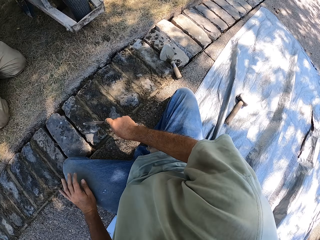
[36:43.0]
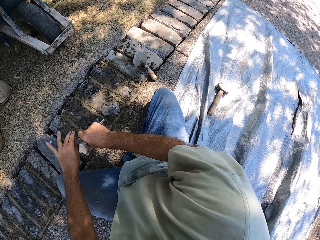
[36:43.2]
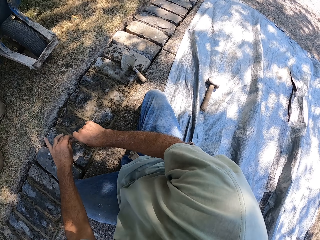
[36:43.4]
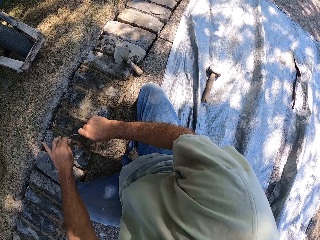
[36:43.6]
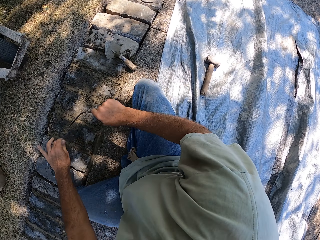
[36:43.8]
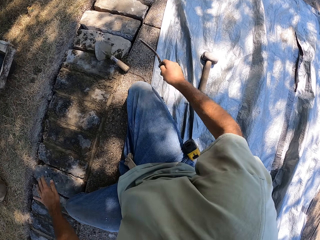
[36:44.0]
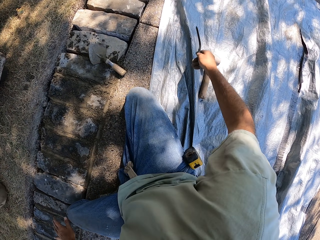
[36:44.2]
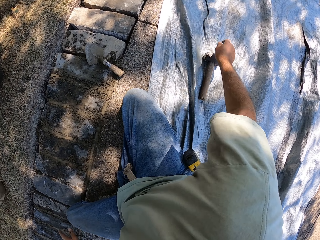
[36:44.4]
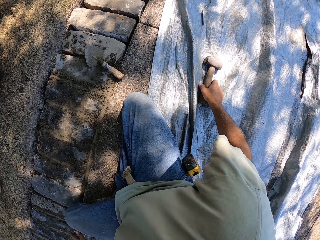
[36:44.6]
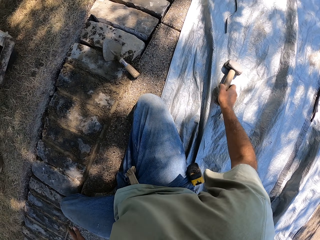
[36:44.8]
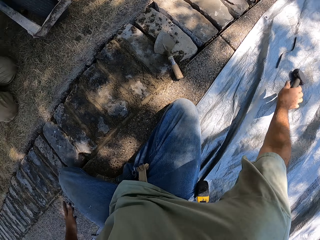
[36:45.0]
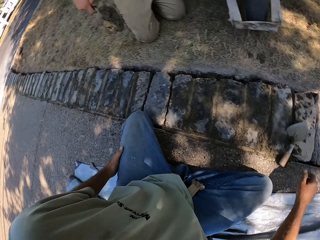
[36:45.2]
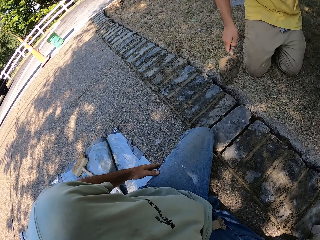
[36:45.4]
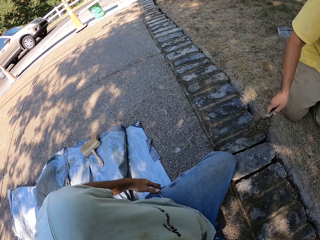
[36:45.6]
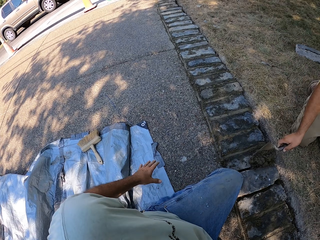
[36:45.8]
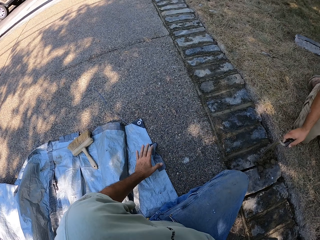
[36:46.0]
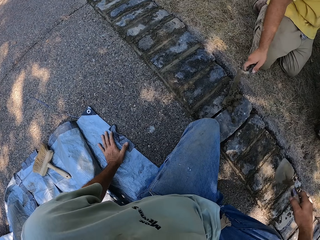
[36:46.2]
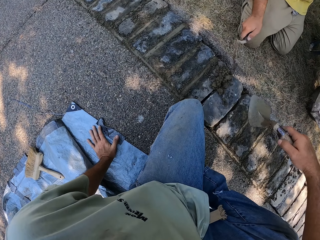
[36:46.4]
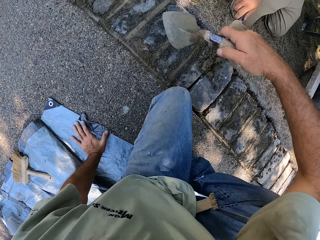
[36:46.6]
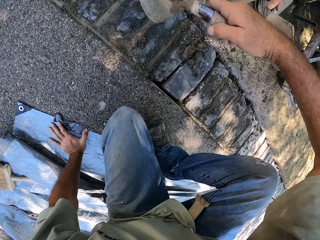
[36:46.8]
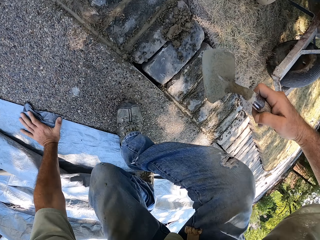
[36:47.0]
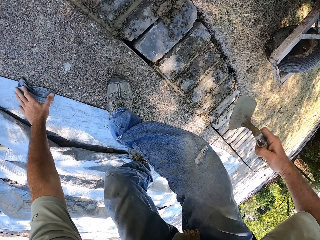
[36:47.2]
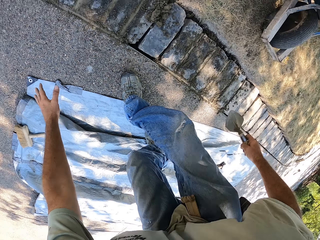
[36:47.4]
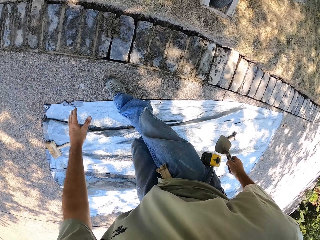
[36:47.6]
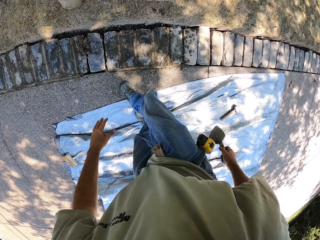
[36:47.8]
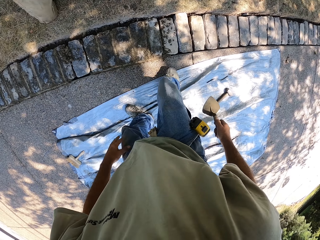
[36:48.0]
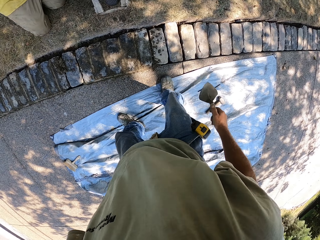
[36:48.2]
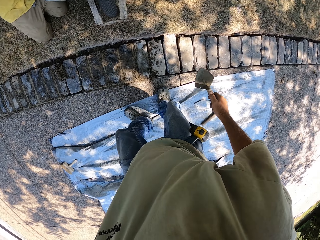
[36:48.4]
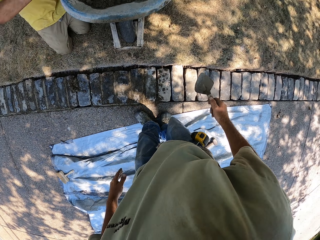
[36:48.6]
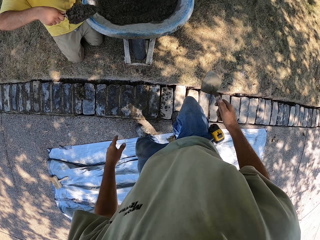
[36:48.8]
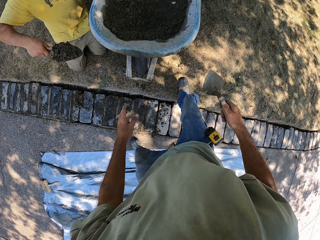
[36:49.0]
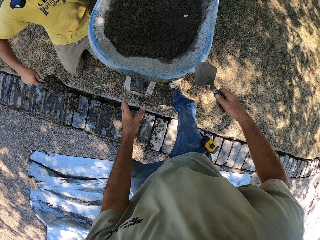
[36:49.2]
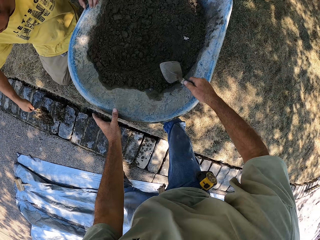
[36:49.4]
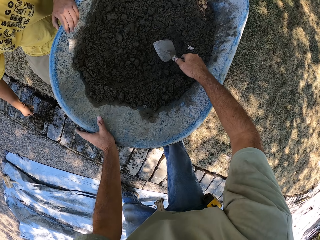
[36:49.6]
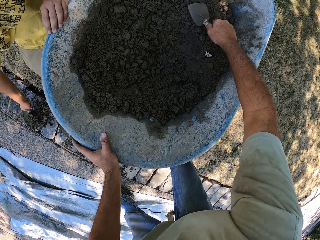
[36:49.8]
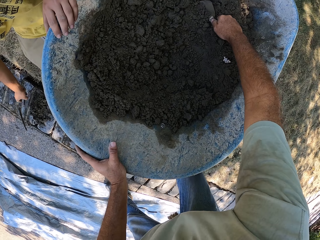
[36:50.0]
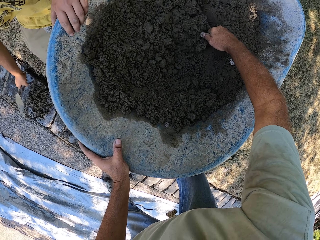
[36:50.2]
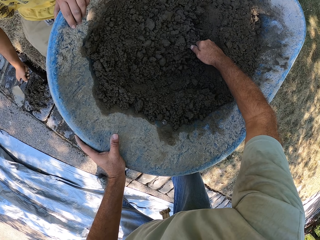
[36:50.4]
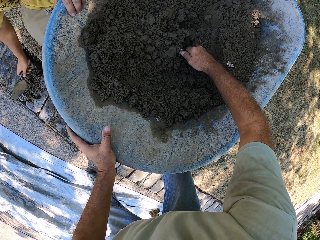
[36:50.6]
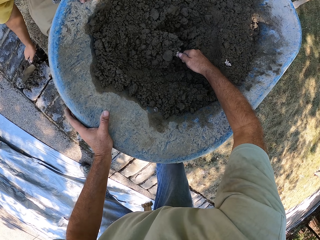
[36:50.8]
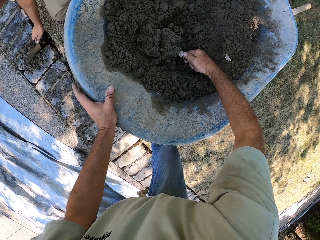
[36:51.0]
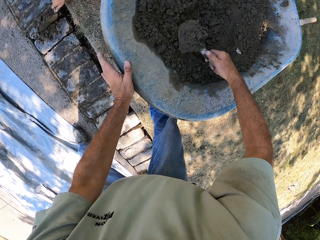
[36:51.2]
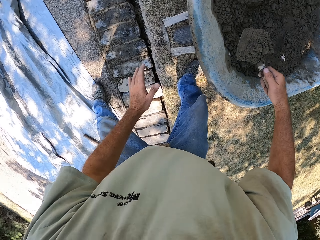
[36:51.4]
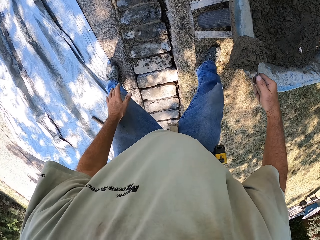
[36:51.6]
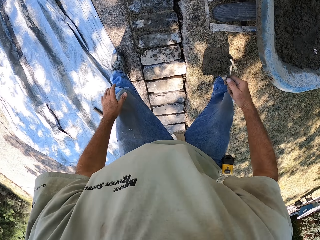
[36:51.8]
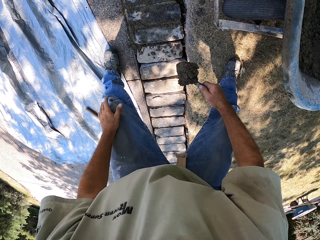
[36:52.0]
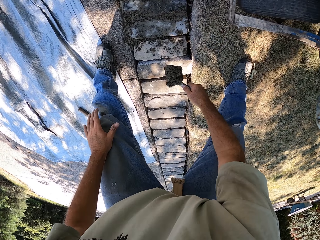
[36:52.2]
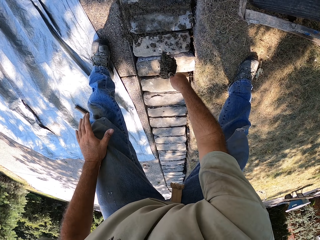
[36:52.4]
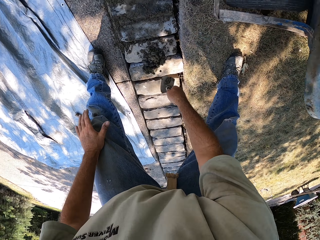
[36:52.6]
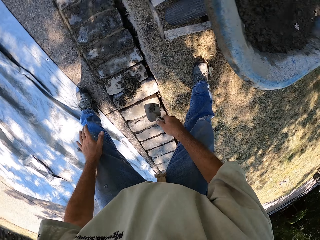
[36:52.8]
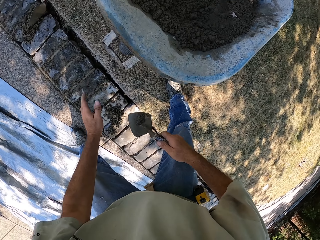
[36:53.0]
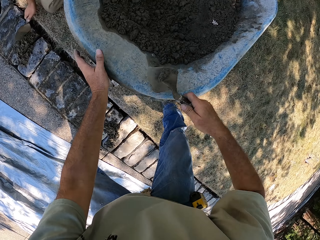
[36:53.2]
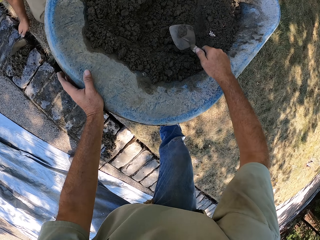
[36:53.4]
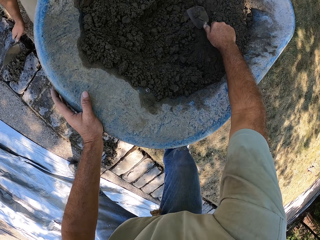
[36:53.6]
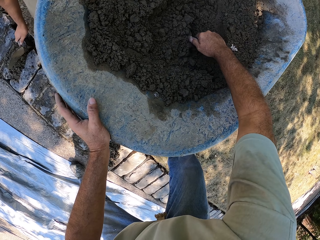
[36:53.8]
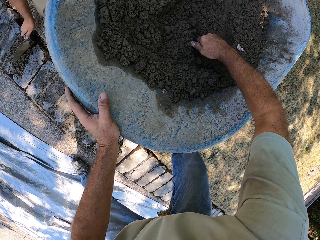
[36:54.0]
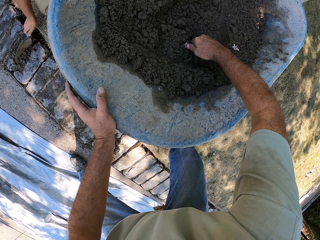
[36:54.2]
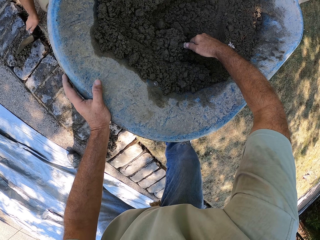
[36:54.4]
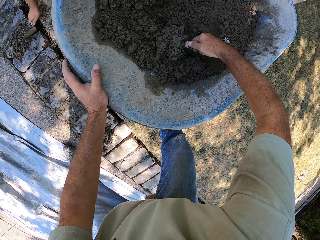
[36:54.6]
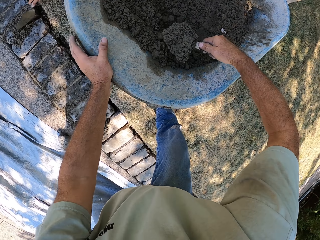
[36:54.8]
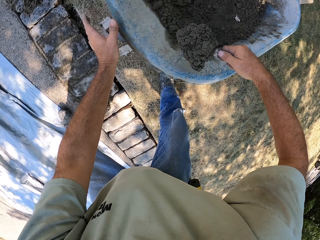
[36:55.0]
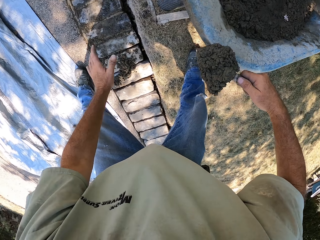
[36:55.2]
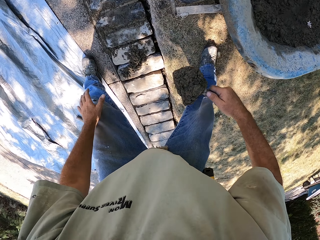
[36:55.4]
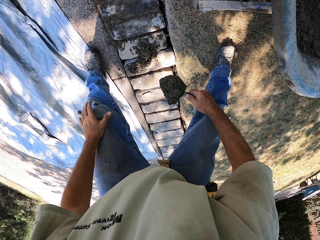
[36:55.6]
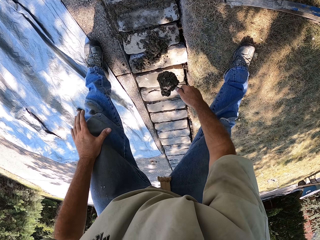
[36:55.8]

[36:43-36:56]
The camera wearer wipes the jointer, drops the jointer on the floor, and moves the hammer. A person levels the concrete on the basement foundation. The camera wearer walks around the construction site. They scoop the cement from the wheelbarrow. They put the cement on the bricks on the basement foundation. They scoop the cement from the wheelbarrow.

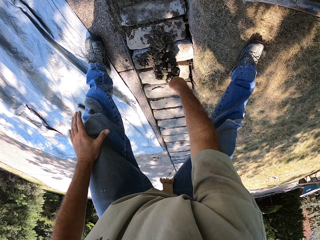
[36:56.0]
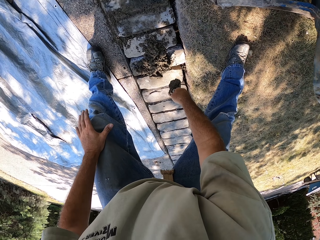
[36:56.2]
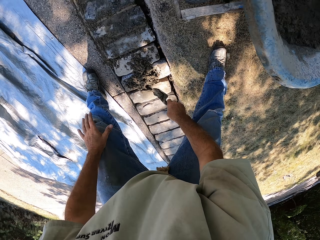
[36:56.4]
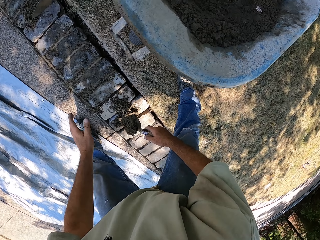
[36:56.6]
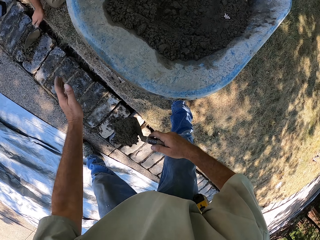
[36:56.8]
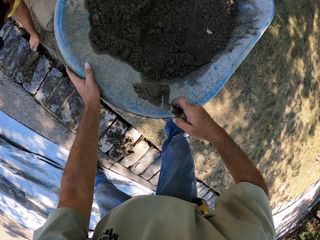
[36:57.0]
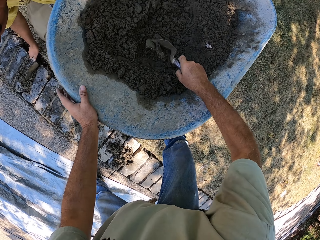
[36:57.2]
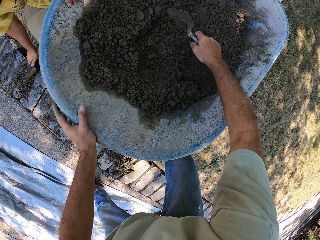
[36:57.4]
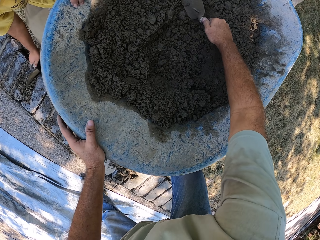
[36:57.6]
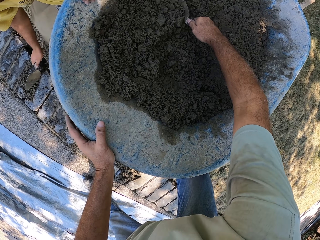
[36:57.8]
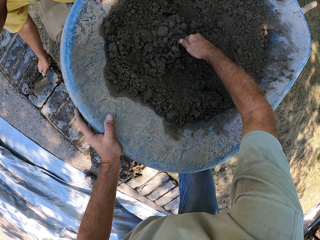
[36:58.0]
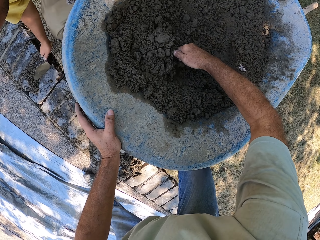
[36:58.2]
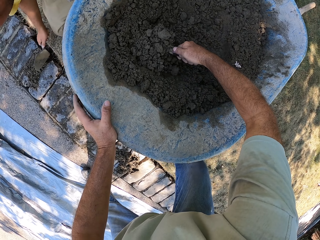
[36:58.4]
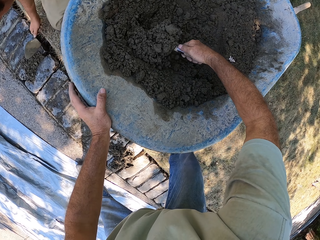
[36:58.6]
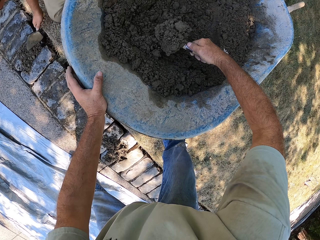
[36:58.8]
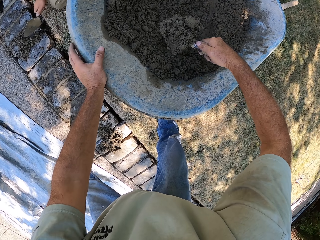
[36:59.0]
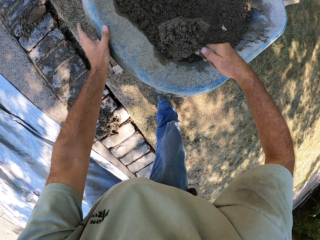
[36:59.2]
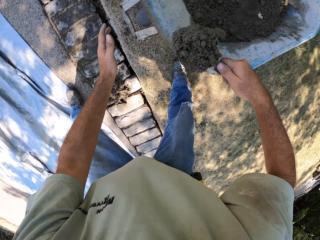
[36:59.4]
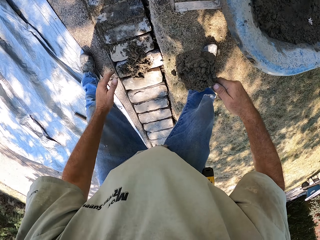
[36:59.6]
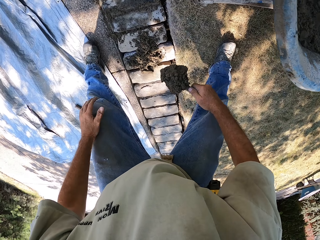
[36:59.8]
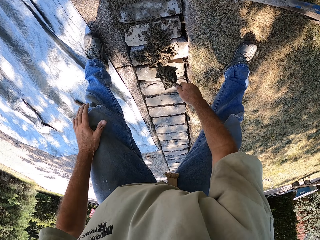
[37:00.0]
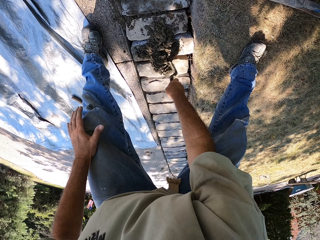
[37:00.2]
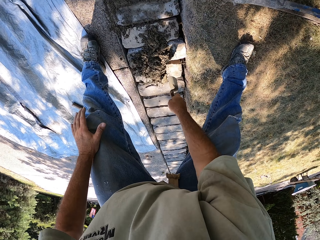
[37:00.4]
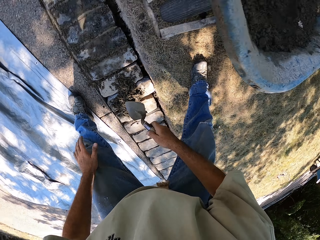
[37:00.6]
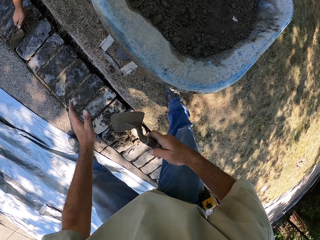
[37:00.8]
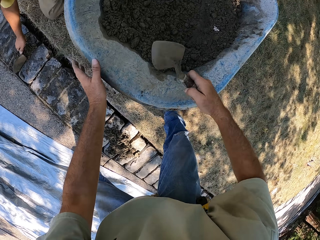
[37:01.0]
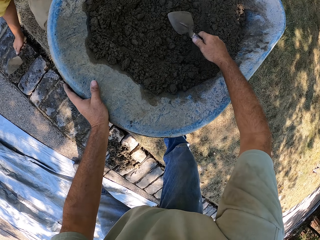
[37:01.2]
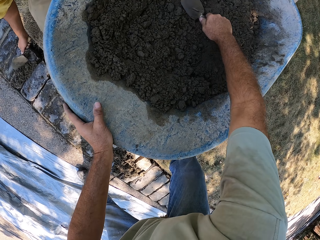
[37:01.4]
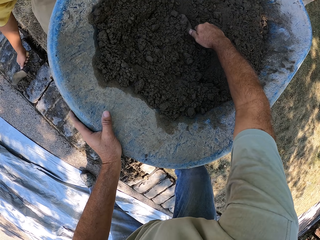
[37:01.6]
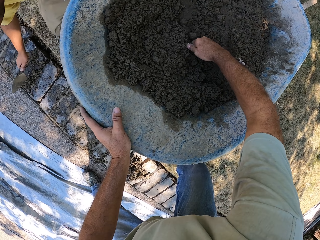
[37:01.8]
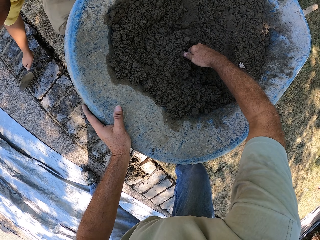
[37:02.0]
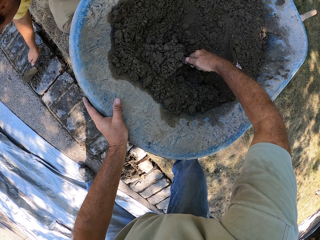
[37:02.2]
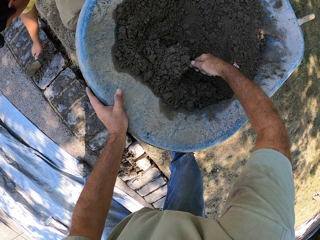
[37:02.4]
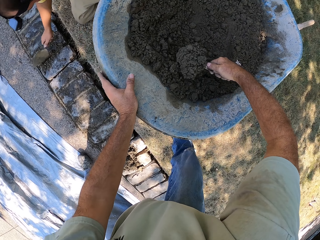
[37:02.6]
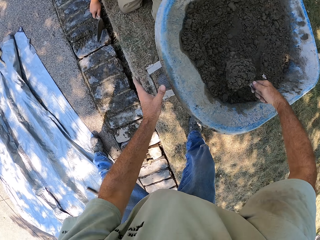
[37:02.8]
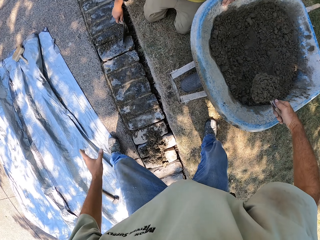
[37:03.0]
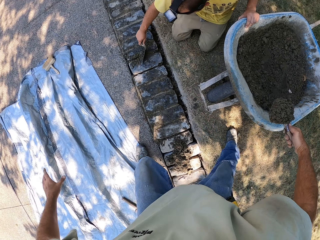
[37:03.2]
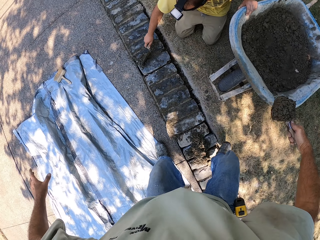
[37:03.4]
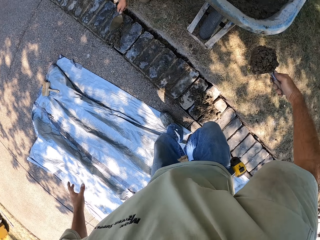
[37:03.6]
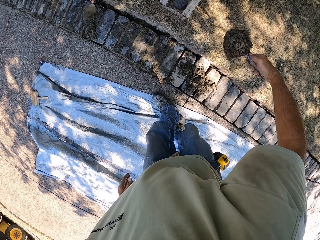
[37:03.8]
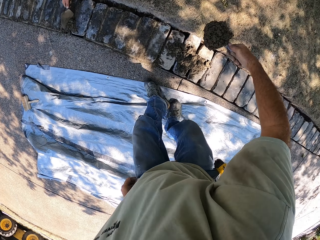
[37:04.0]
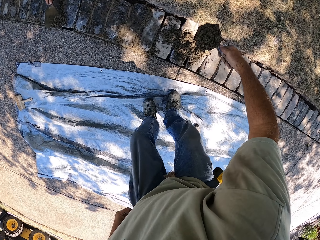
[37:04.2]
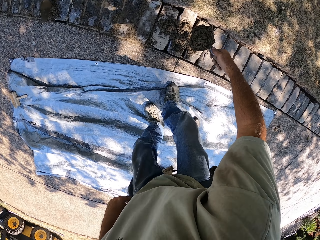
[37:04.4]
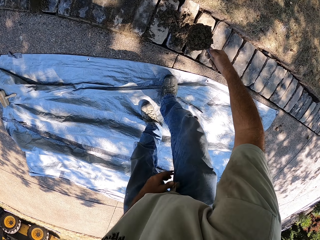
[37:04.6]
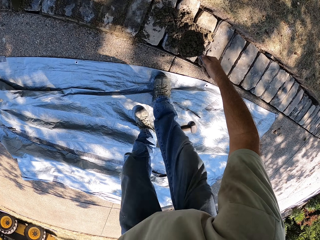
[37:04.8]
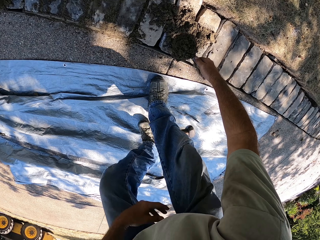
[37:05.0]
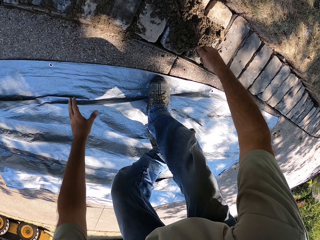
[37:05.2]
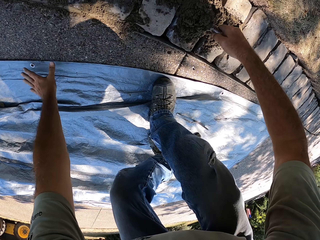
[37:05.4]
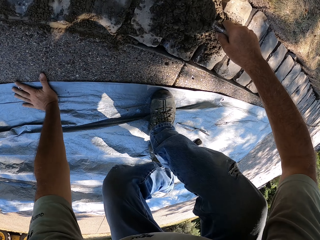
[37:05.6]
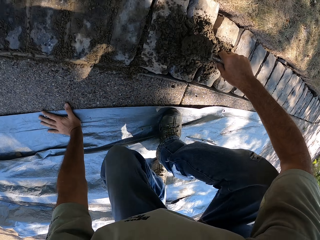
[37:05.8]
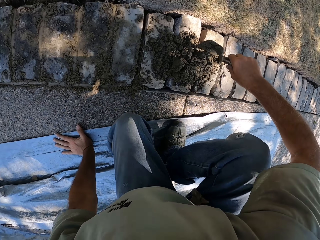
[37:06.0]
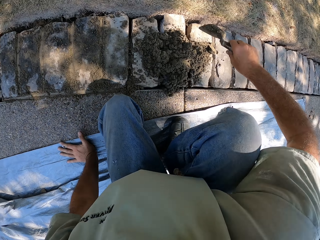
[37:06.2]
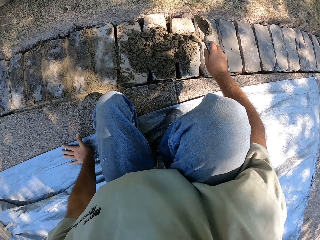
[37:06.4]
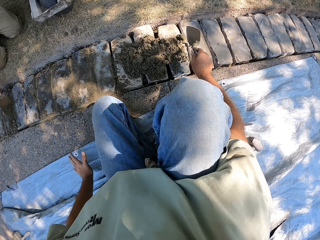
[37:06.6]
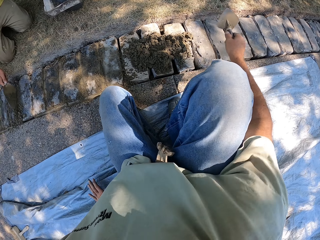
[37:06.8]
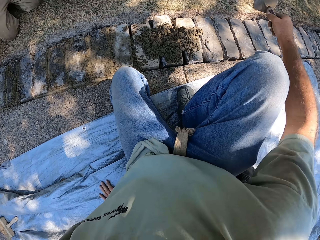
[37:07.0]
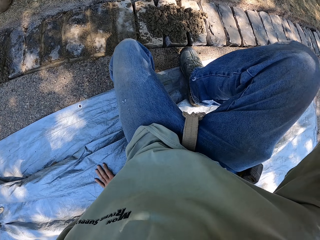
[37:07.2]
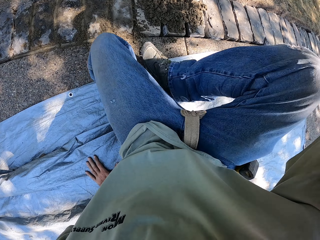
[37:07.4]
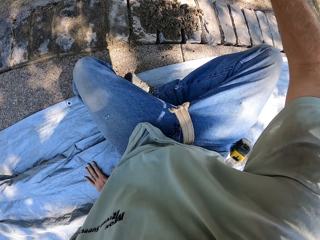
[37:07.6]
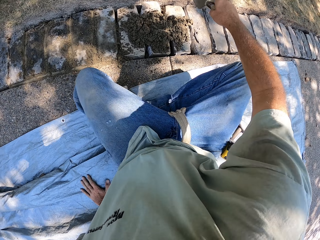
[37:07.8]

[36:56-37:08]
The camera wearer puts the cement on the bricks on the basement foundation. They scoop the cement from the wheelbarrow. They put the cement on the bricks on the basement foundation. A person levels the concrete on the basement foundation. The camera wearer scoops the cement from the wheelbarrow. They put the cement on the bricks on the basement foundation.
